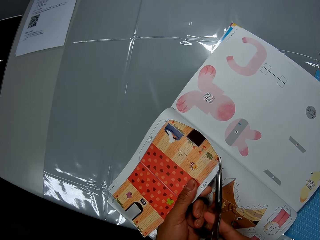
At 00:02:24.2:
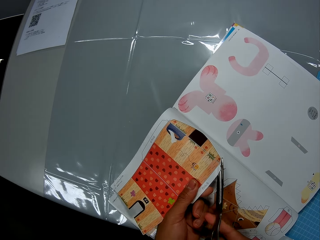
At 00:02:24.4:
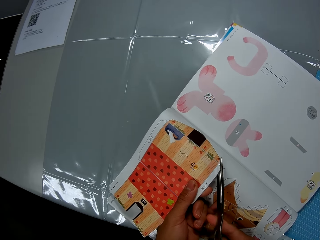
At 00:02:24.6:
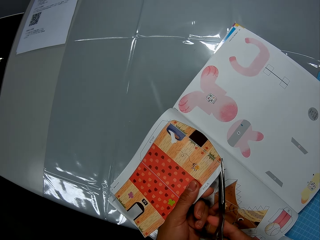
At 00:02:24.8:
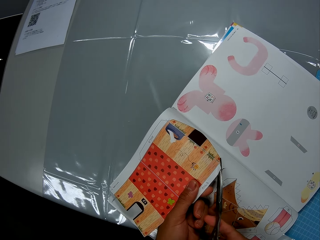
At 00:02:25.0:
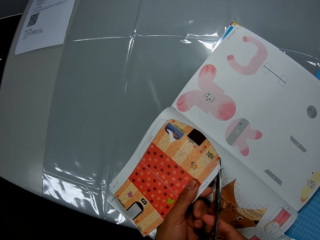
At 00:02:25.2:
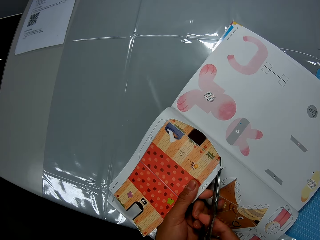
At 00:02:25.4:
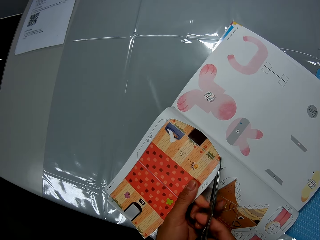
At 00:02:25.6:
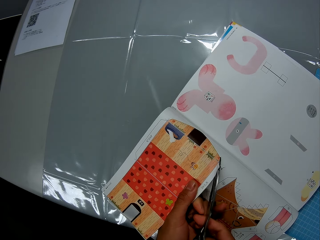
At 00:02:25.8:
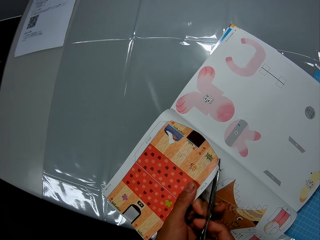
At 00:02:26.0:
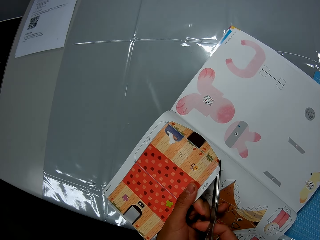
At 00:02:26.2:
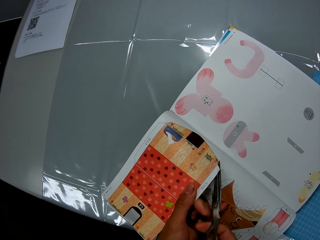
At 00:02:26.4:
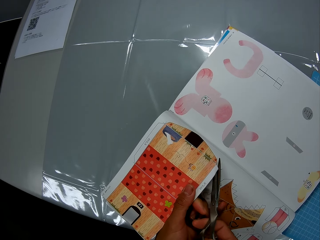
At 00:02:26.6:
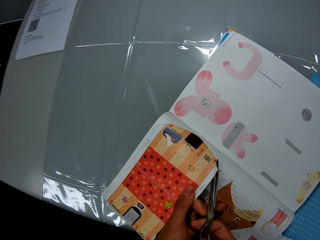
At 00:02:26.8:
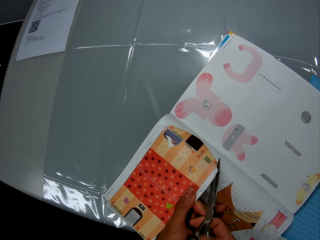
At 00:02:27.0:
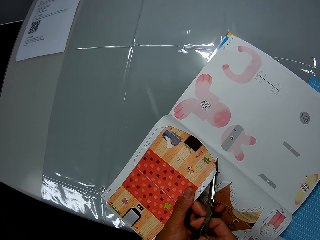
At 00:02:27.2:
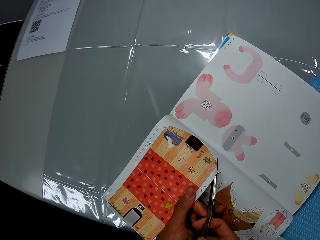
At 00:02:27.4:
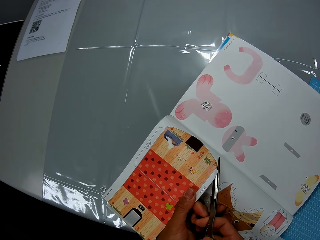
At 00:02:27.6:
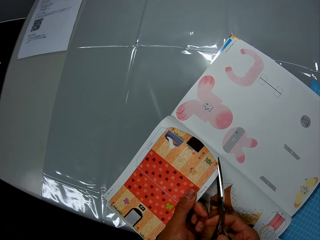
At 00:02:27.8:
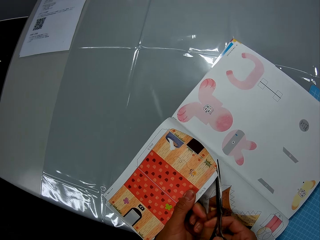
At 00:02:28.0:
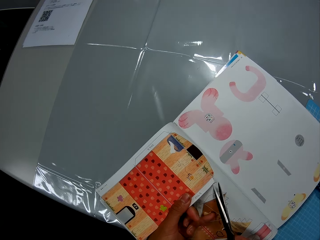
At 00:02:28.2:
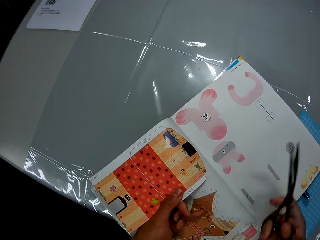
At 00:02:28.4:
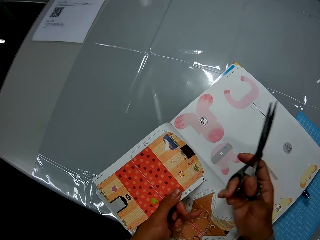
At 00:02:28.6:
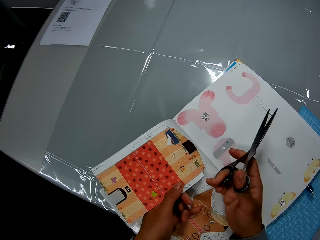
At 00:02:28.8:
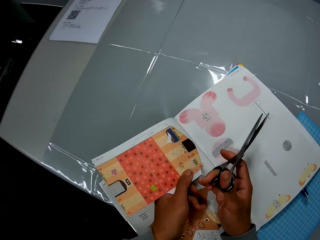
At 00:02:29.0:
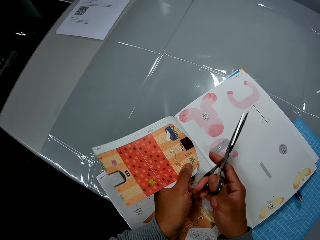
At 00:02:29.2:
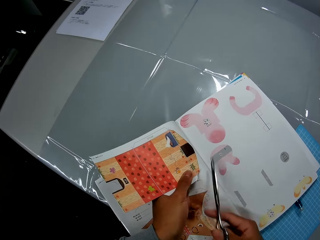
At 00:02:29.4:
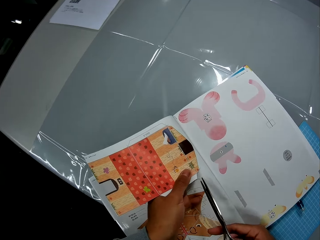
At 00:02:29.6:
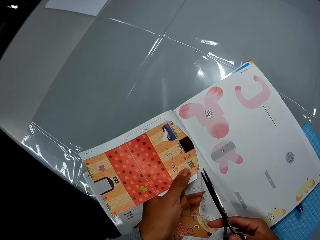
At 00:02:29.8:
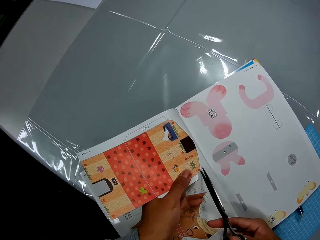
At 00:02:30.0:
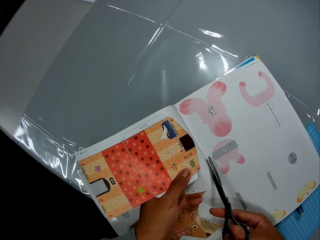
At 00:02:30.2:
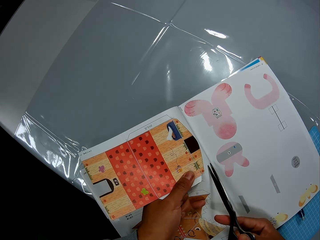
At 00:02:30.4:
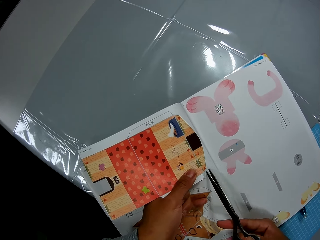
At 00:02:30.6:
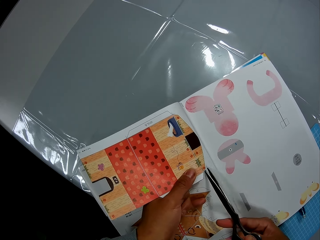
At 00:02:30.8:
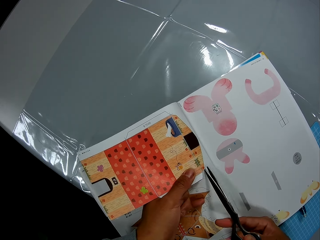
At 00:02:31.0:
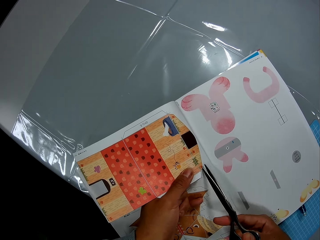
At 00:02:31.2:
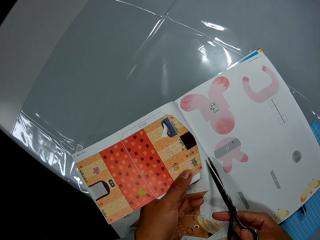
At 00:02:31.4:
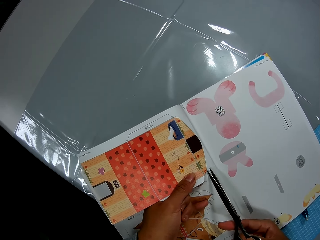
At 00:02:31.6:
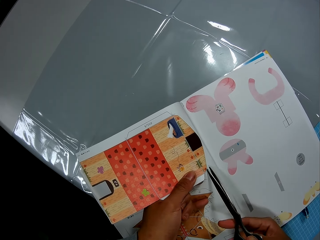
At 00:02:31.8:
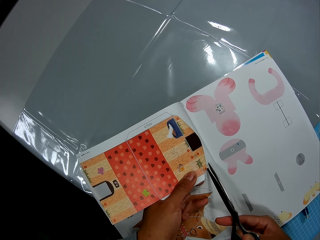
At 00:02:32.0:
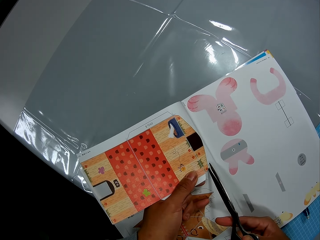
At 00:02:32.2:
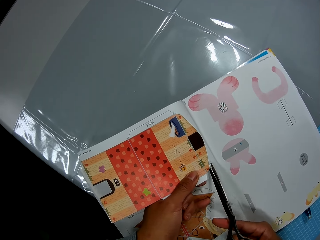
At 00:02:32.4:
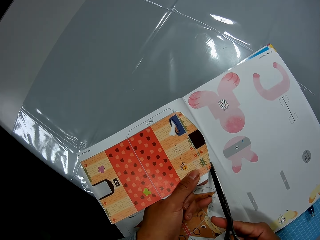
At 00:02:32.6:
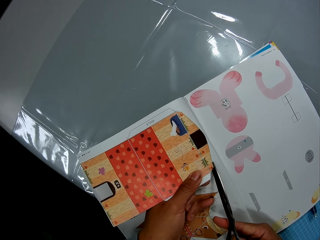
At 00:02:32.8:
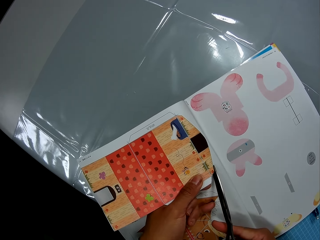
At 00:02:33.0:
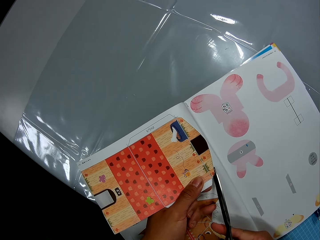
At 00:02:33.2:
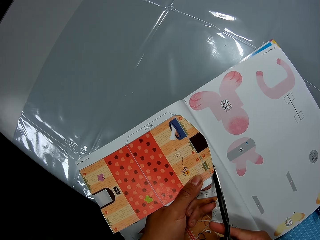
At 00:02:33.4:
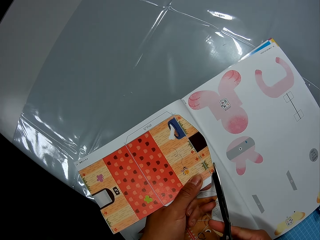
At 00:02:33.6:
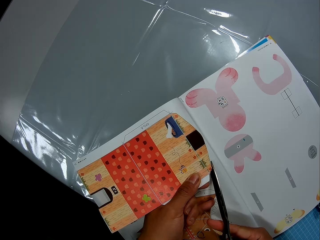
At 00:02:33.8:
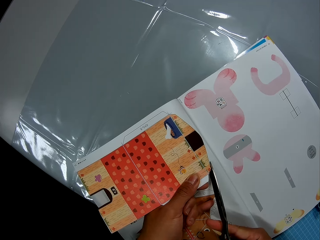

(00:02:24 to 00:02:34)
The camera wearer cuts the craft book with the scissors in his right hand. He puts a hand on the book, moves a hand, moves the scissors, and cuts the picture.

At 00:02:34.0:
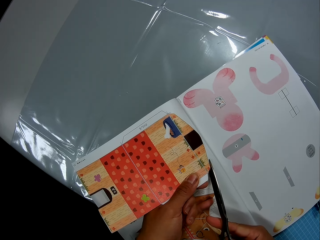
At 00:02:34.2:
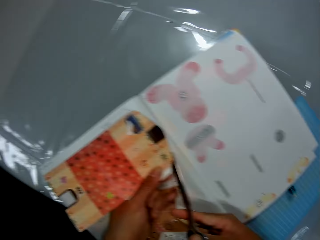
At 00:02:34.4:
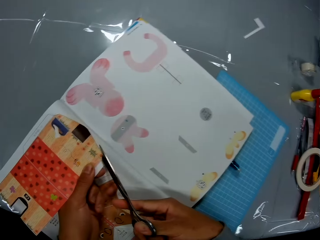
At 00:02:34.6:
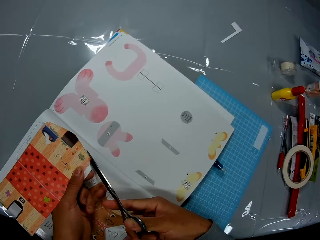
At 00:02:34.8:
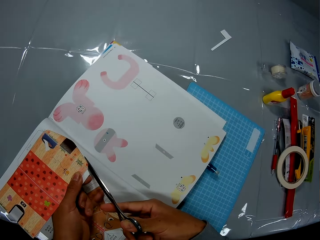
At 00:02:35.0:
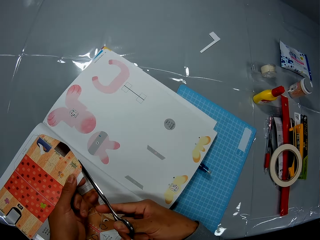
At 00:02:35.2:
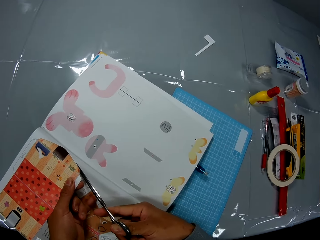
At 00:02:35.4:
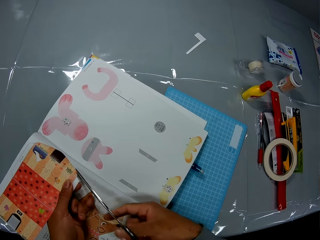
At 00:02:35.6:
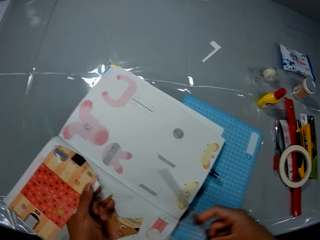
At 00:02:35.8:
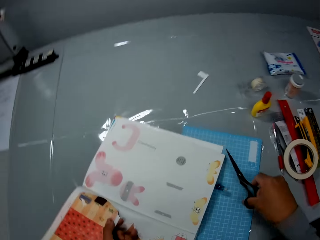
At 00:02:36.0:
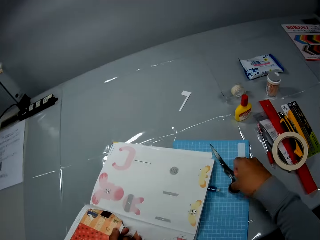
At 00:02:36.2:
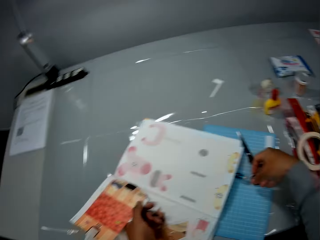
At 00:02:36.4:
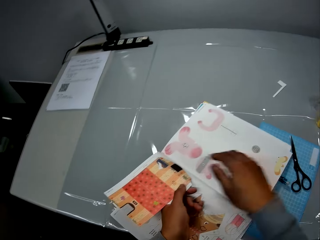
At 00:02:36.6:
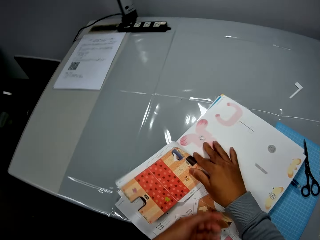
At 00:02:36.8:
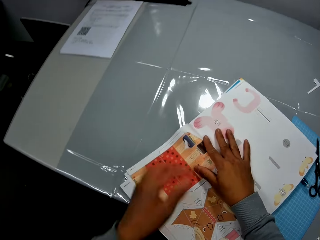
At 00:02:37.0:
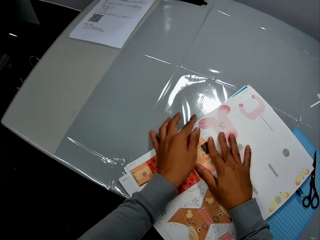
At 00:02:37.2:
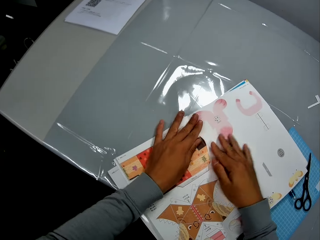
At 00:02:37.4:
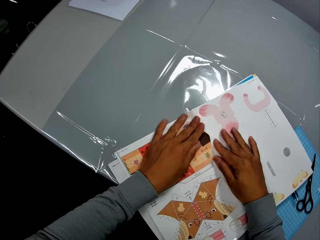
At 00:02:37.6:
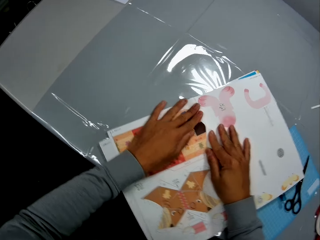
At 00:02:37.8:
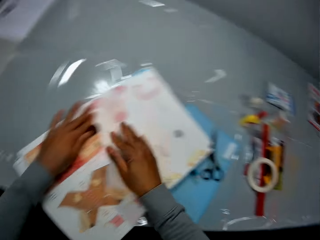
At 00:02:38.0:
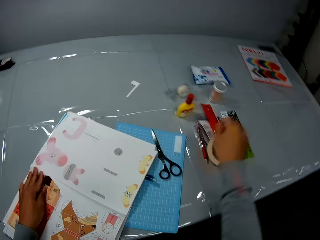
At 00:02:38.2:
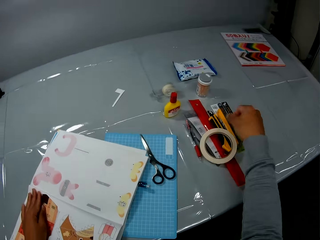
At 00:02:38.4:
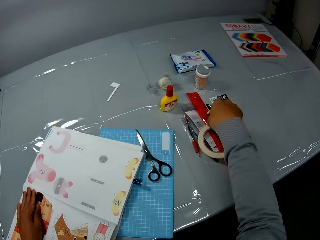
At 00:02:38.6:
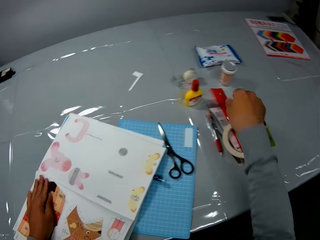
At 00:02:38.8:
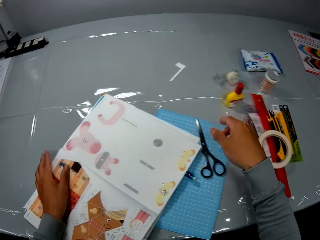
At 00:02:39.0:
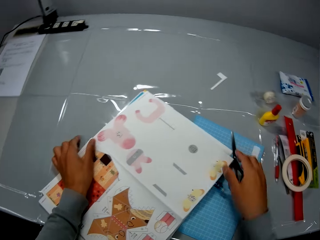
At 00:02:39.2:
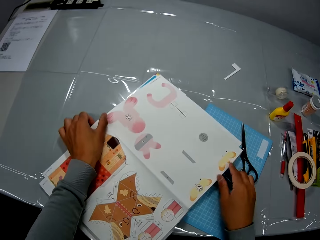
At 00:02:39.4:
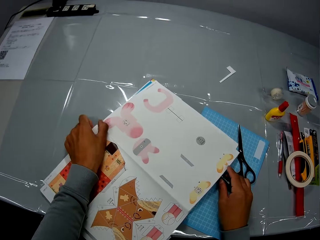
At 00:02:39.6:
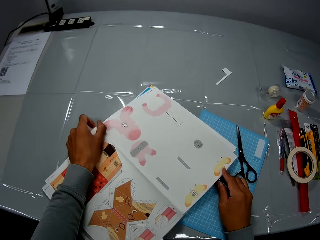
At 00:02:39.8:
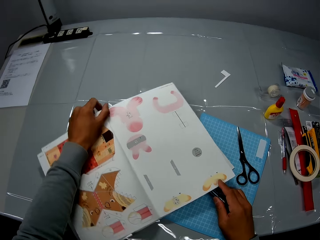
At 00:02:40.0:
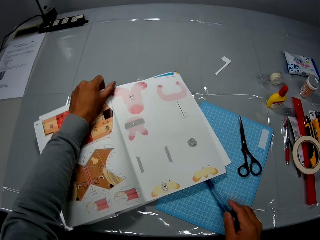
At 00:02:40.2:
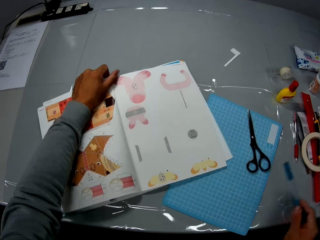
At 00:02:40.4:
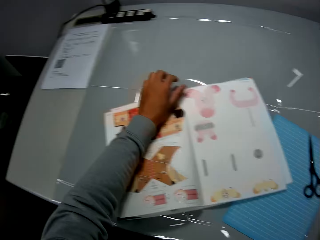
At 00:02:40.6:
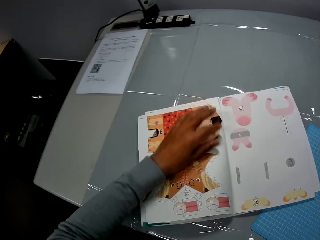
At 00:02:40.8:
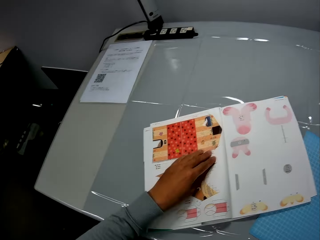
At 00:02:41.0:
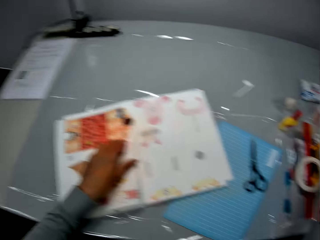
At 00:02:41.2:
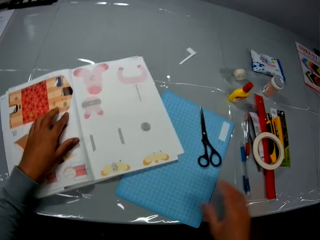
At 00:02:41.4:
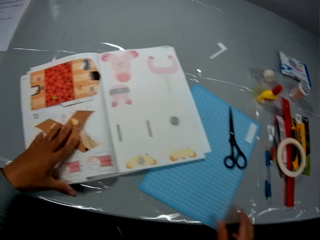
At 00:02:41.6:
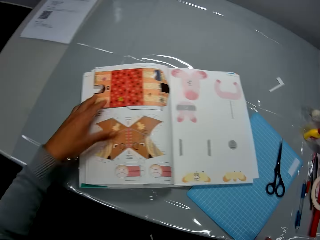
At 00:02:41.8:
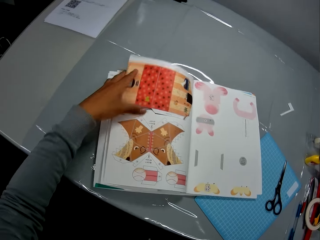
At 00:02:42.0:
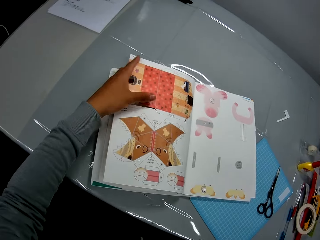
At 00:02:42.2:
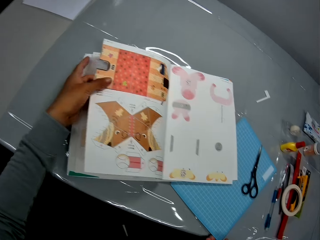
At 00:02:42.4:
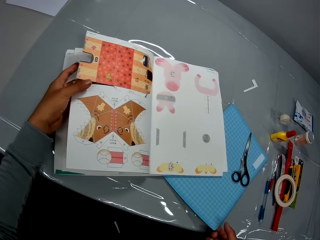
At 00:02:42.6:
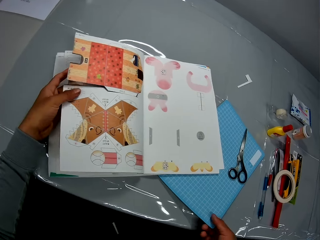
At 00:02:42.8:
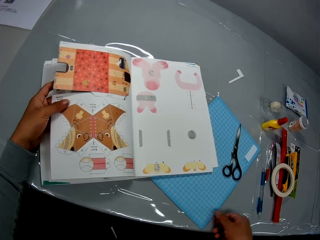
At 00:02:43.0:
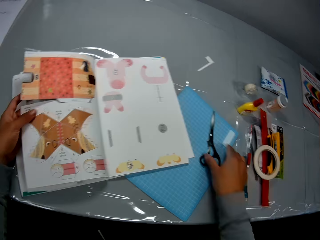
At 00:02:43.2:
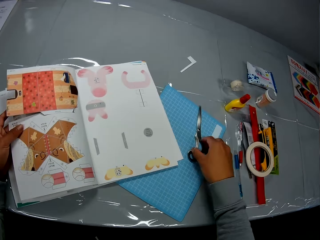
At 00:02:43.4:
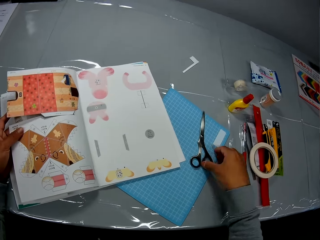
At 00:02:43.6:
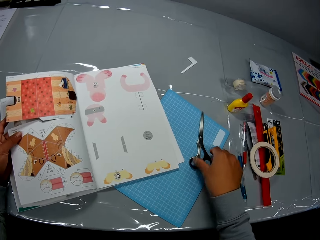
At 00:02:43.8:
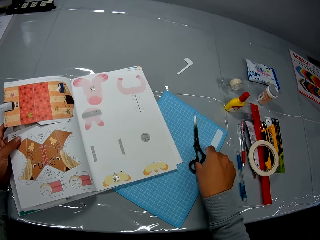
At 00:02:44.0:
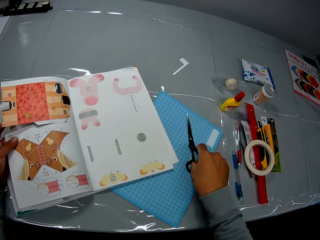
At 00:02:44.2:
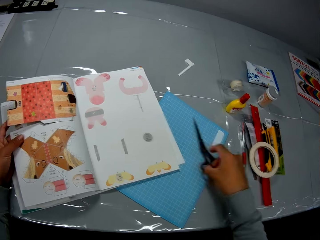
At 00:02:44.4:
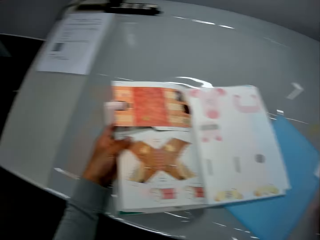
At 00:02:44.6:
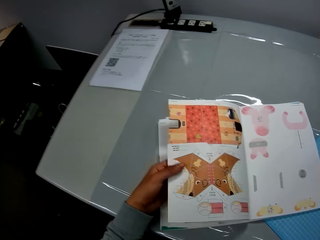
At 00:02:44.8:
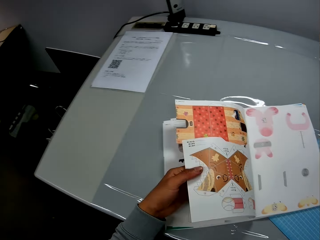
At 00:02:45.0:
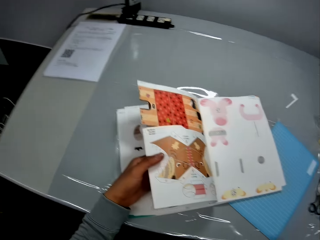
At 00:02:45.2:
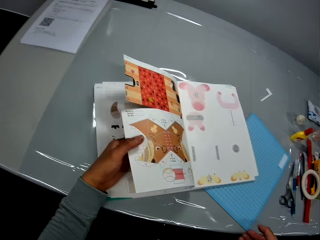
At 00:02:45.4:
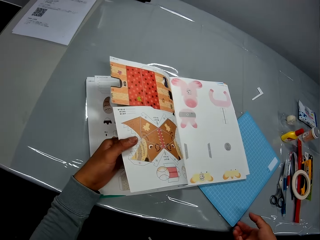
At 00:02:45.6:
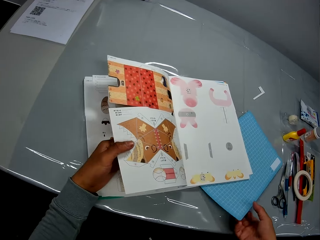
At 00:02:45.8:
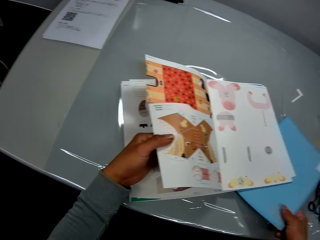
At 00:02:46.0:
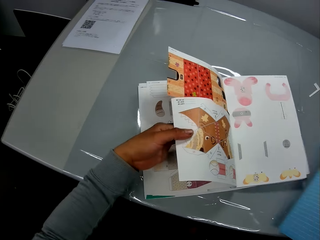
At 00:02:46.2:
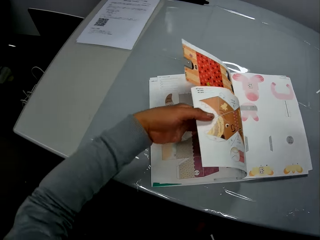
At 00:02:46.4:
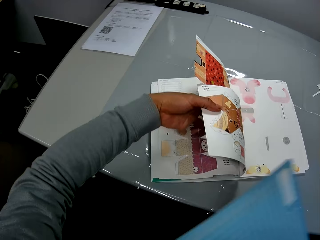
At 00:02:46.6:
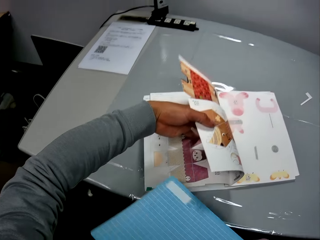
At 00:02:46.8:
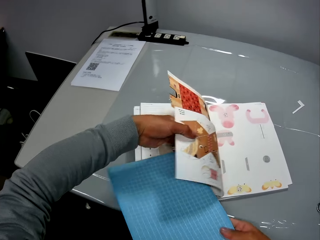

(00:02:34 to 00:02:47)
The camera wearer drops the scissors on a sheet or cutting mat on the table with his right hand. He holds the book, removes a hand from the book, and adjusts the craft book with his hands. He holds the book, flattens the page, touches the craft knife, and touches a paper tape on the table with his right hand. He removes the pen from the craft book with his right hand, adjusts the craft book with his left hand, and drops the pen on the table with his right hand. He puts a hand on the book, moves hands, and adjusts the craft book with his left hand. He holds a page, moves the cutting mat, holds the sheet with his right hand, and adjusts the scissors from the sheet with his right hand. He picks up the scissors, adjusts the craft book with his left hand, moves a hand along the page, and picks the sheet from the table with his right hand.
